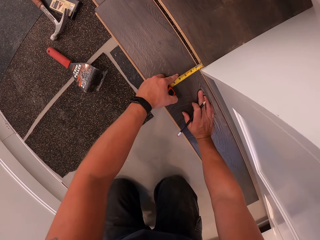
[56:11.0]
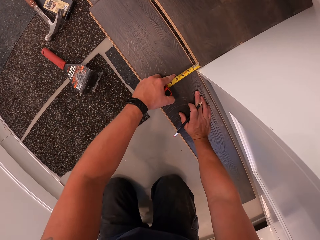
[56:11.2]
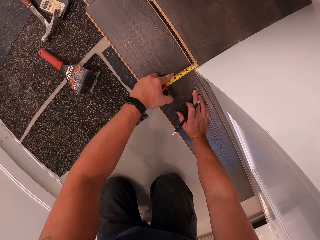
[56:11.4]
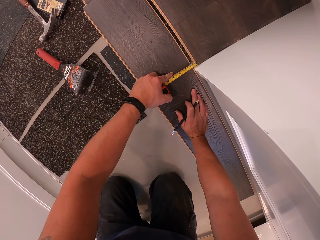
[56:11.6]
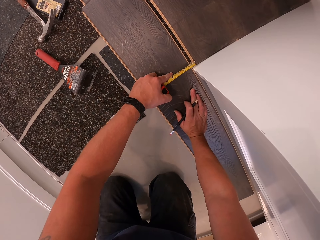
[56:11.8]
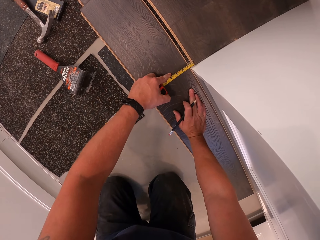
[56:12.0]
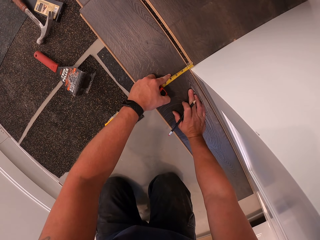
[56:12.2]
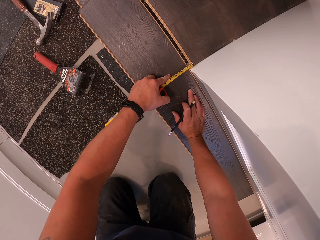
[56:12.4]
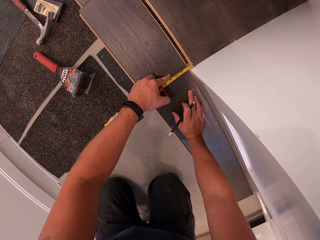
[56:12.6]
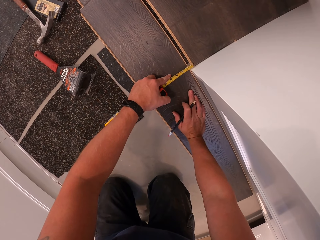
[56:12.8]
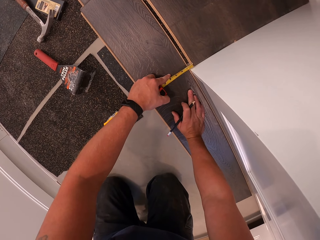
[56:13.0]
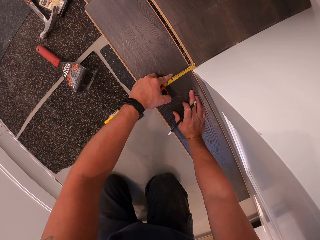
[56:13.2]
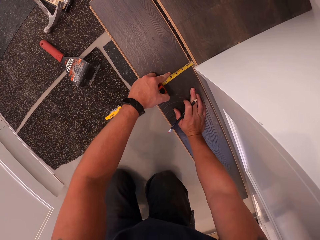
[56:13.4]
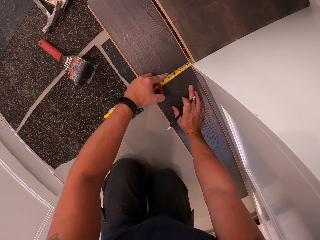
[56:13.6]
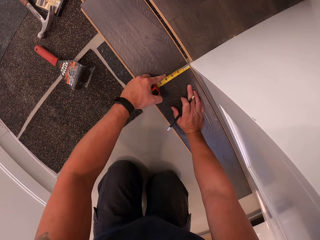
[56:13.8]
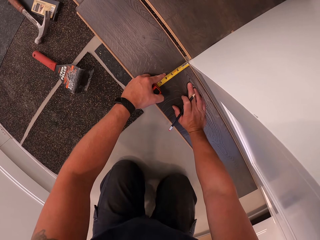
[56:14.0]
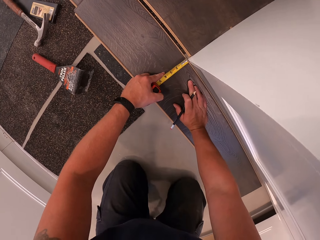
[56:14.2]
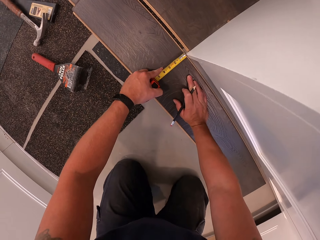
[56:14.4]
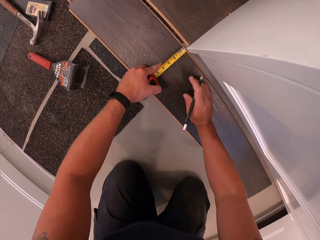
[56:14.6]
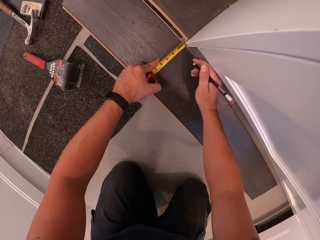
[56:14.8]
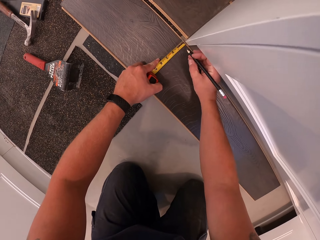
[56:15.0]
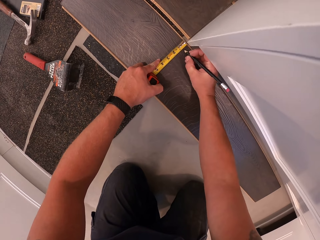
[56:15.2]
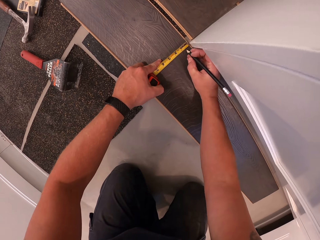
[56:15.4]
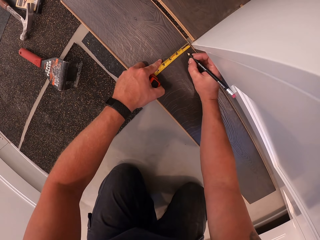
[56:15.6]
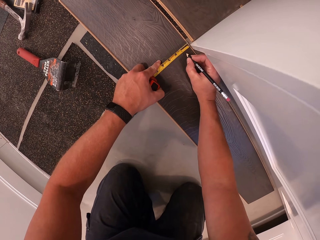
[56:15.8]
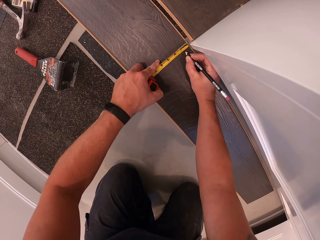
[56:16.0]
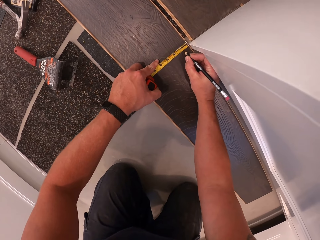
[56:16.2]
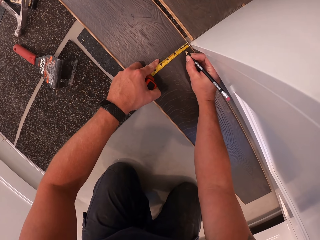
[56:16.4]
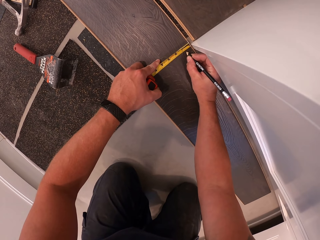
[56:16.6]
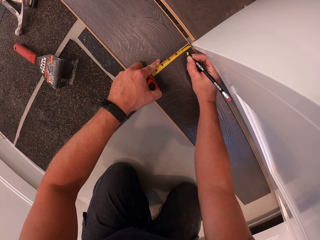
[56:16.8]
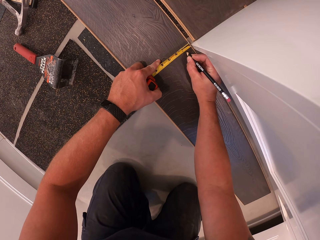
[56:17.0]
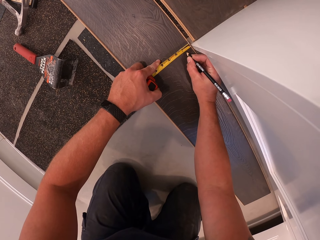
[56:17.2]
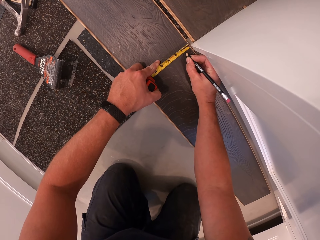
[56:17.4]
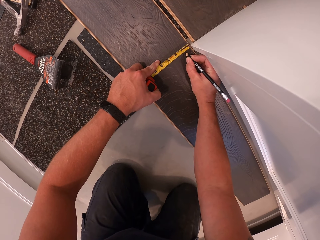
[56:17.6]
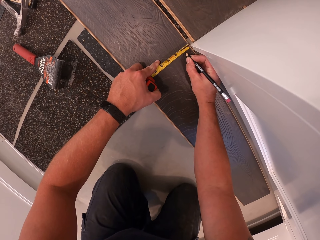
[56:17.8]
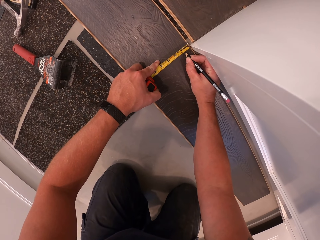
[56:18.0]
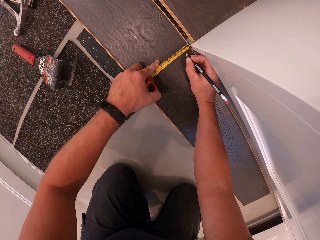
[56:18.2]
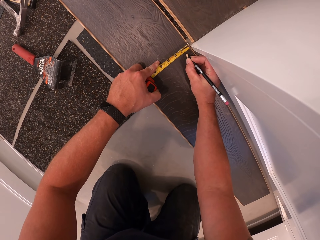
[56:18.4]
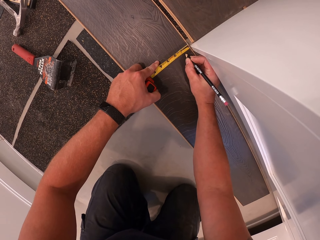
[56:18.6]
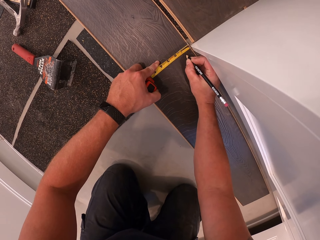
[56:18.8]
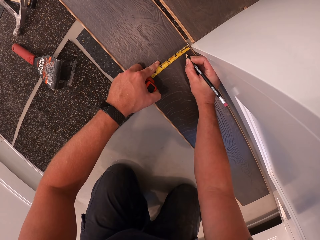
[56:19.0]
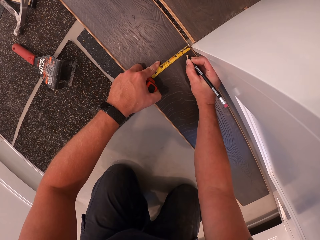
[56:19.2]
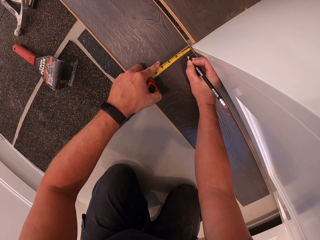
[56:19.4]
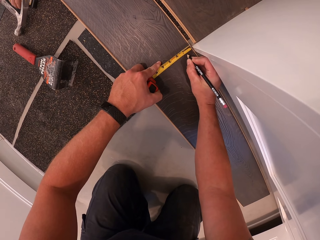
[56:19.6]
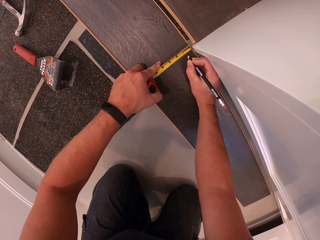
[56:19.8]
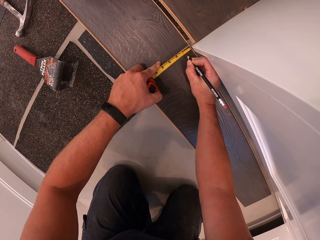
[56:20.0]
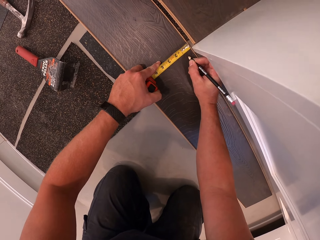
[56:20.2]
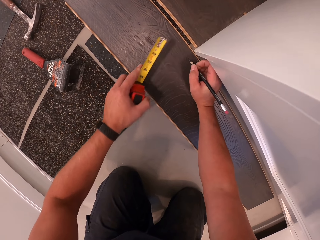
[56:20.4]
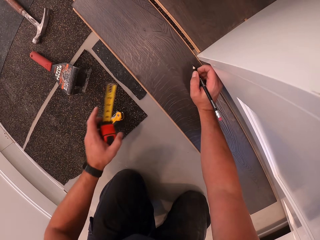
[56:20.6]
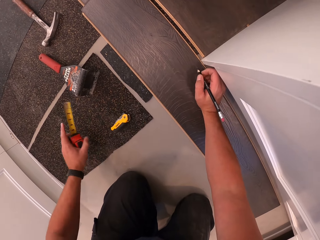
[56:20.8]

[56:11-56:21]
The camera wearer takes measurement on the plywood with the measuring tape and the pencil. They make a mark on the wood.

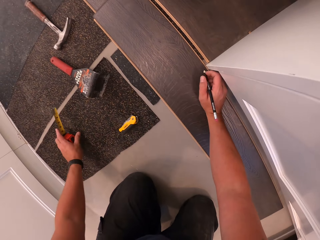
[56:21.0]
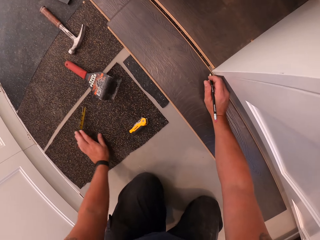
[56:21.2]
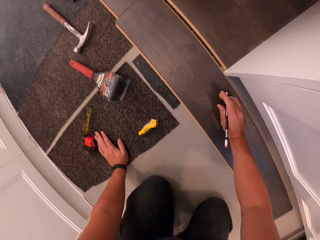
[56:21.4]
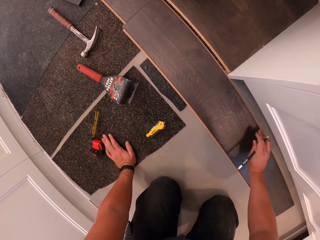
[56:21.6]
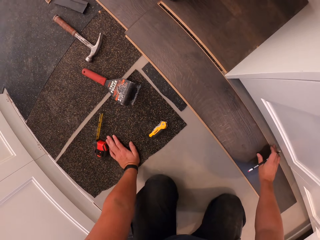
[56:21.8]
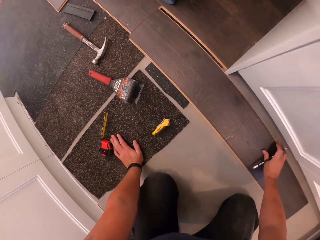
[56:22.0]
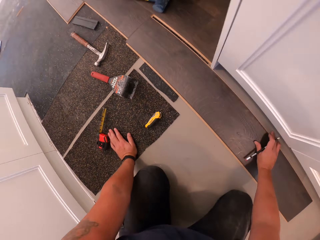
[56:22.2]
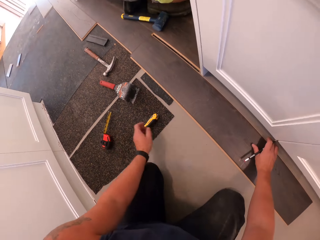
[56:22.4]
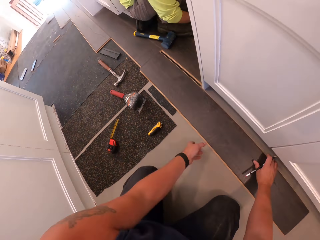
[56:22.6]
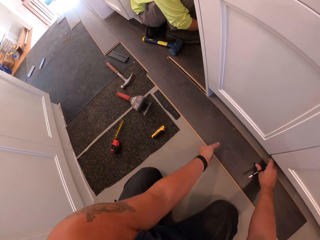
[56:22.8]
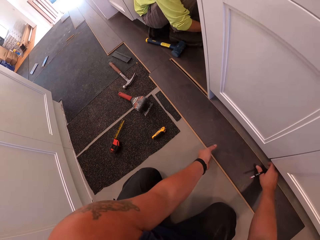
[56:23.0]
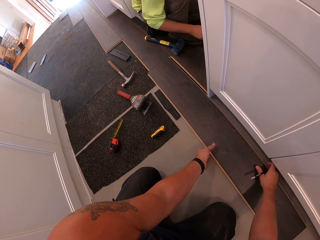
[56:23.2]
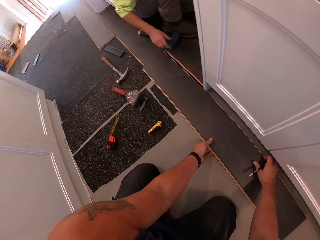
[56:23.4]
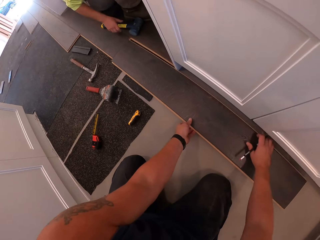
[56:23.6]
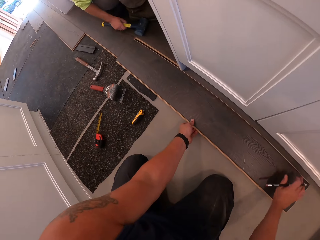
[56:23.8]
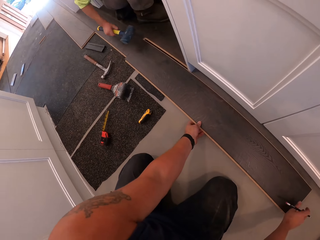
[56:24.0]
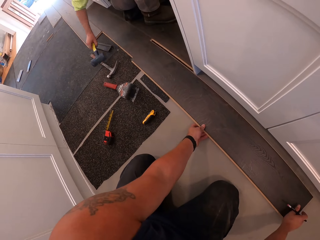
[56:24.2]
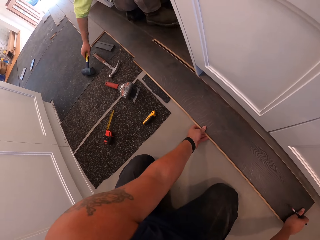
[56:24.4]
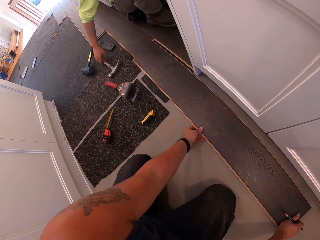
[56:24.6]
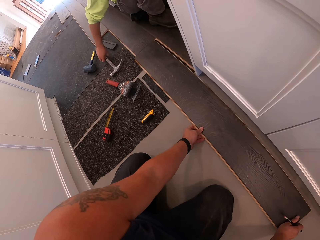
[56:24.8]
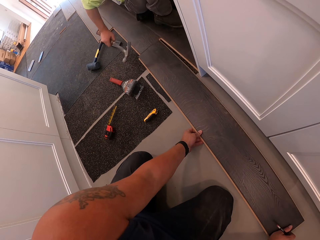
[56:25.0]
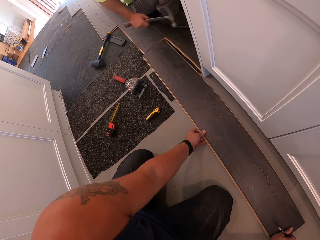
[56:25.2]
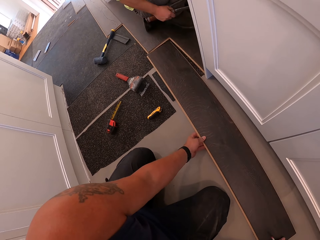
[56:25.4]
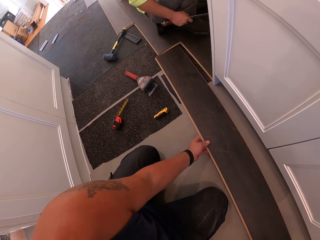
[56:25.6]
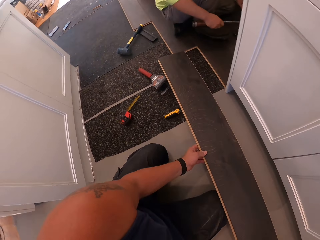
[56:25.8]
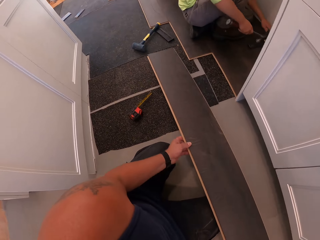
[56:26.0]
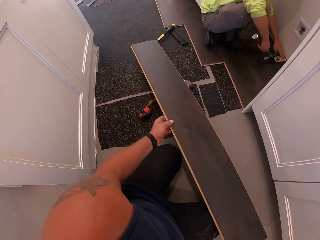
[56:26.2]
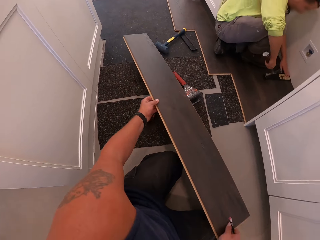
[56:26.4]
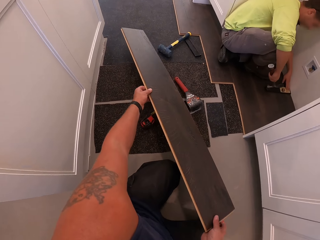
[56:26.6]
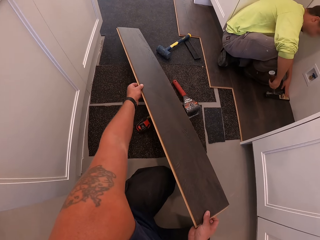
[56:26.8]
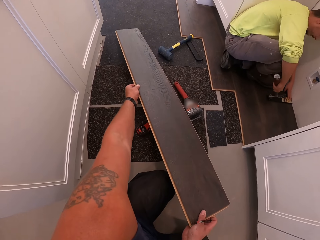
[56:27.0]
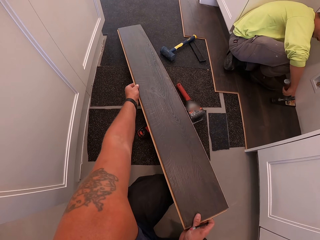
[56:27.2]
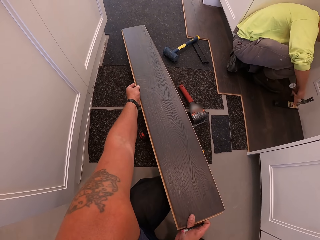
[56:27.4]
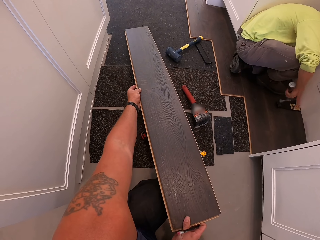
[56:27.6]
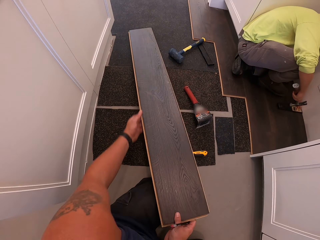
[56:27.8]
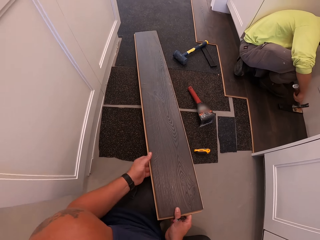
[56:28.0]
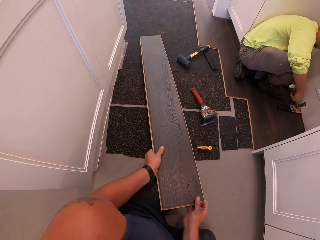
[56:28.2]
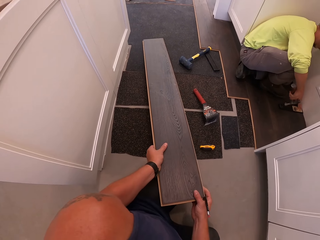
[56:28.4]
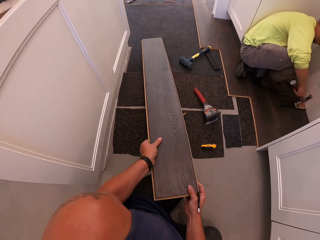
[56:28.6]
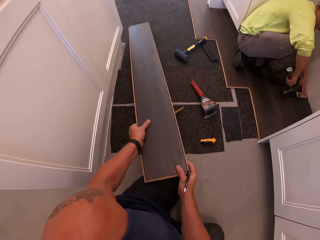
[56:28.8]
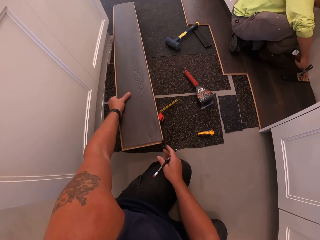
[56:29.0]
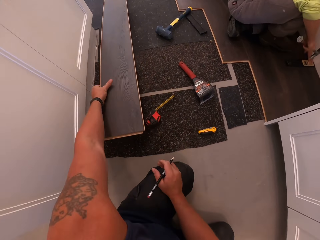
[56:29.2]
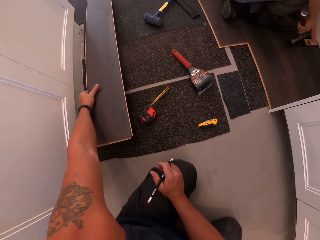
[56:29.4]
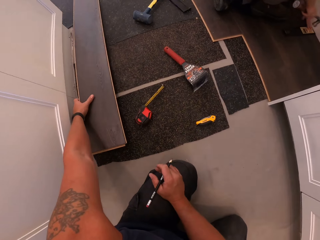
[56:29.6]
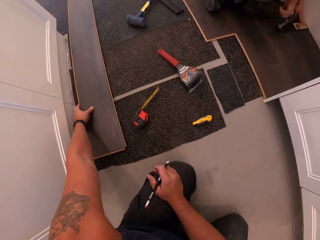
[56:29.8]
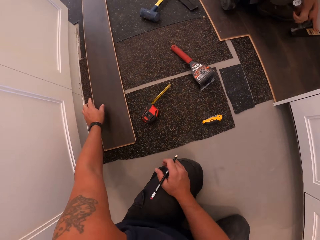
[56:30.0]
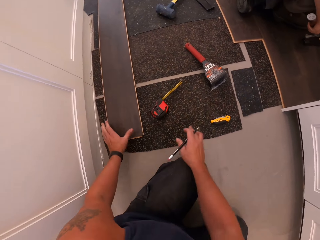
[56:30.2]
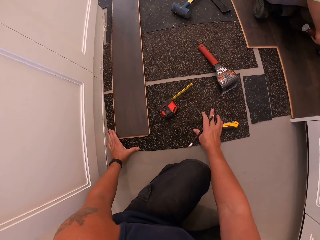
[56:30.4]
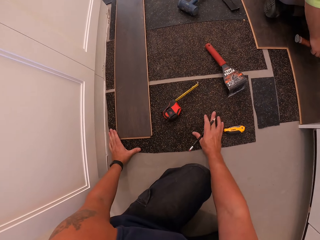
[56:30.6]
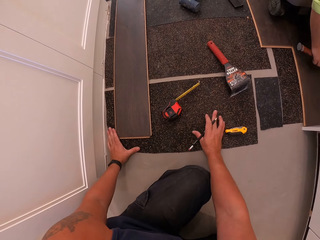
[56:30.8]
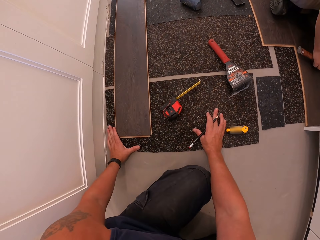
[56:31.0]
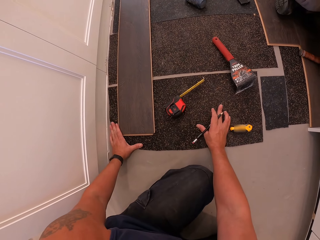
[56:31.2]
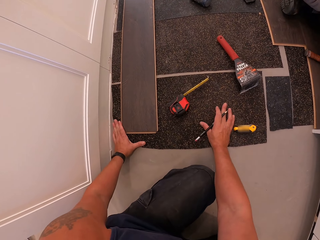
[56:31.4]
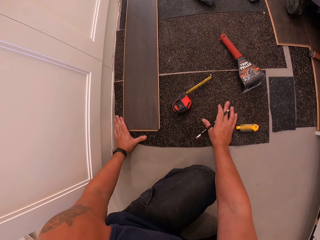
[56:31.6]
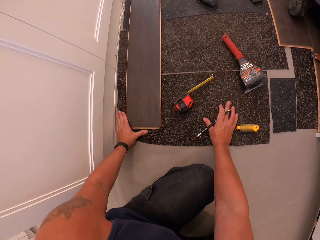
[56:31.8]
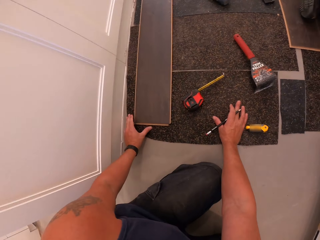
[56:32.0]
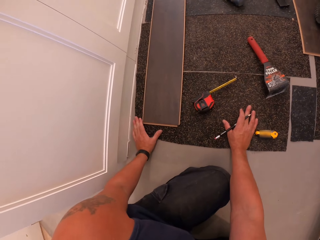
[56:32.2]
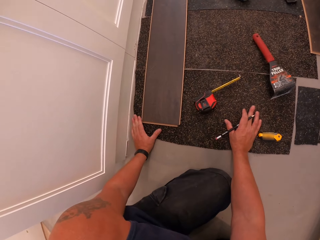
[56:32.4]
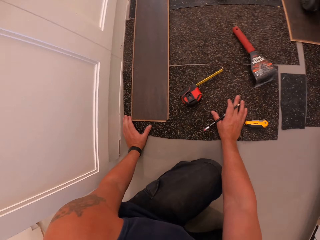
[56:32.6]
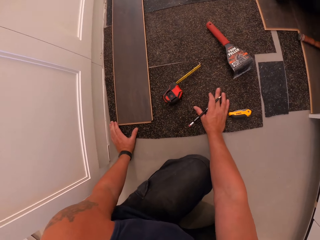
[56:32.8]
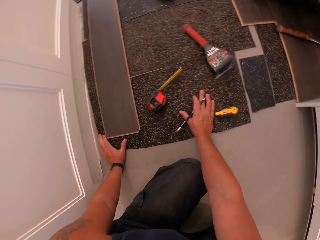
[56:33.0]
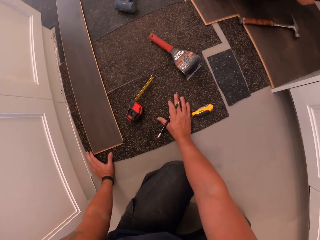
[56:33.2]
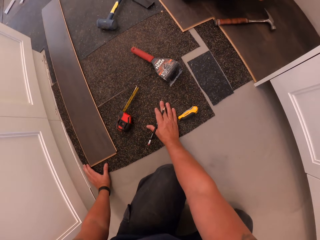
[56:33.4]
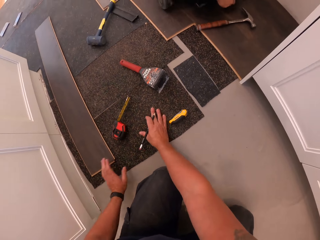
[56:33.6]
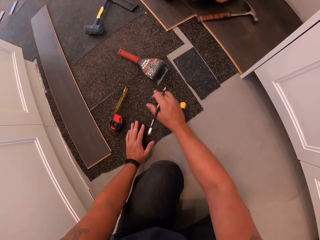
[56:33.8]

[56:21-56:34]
The camera wearer puts the tape measure on the floor. He removes the plywood from the floor with both hands. A man puts the hammer on the floor and picks the hammer. The camera wearer picks the wood. He places the plywood on the floor with his hands. He pushes the mat.
